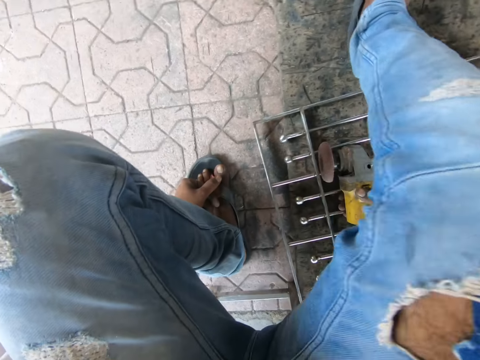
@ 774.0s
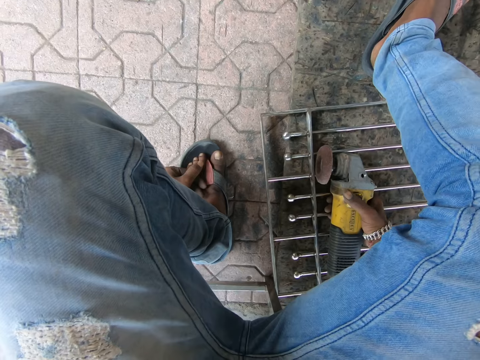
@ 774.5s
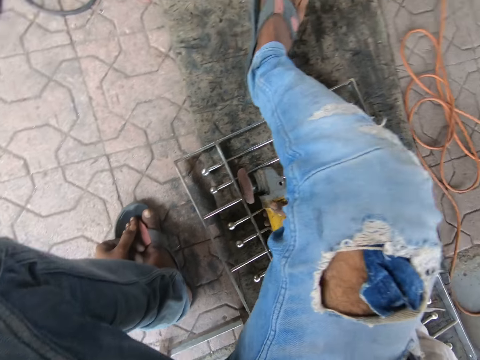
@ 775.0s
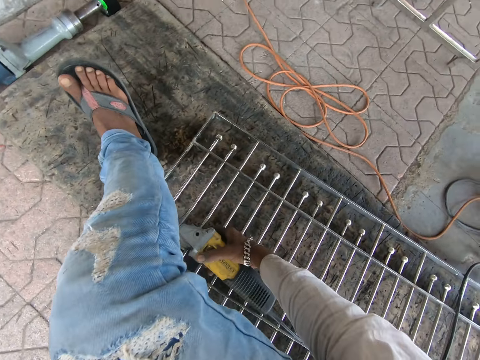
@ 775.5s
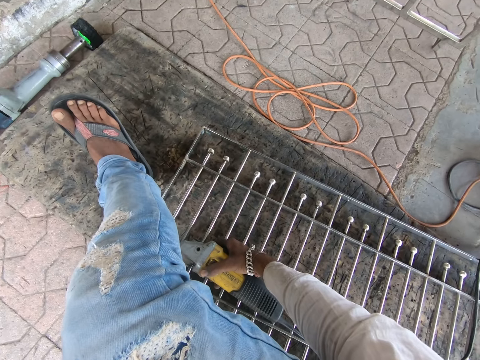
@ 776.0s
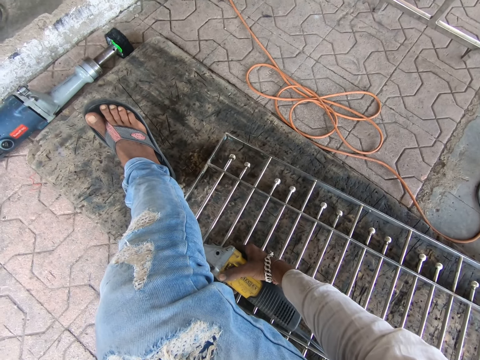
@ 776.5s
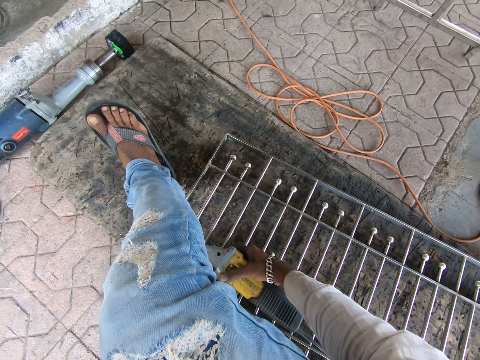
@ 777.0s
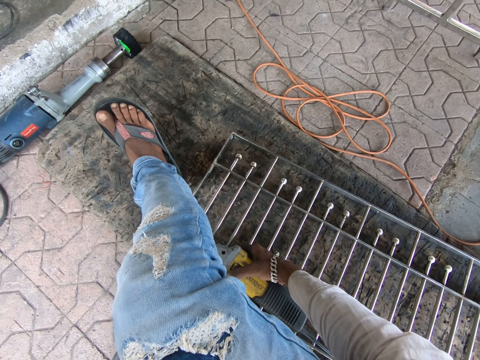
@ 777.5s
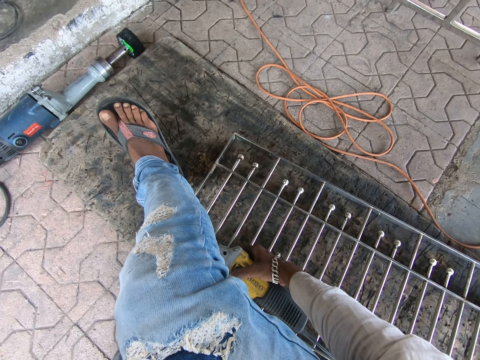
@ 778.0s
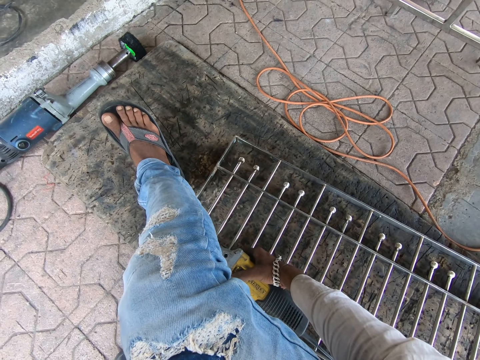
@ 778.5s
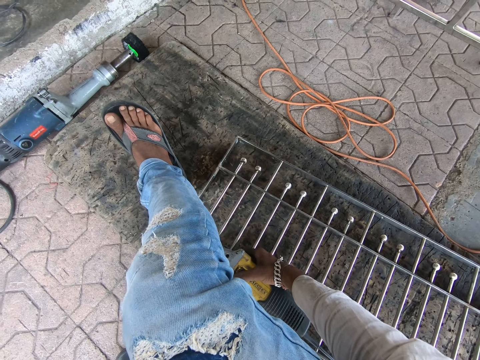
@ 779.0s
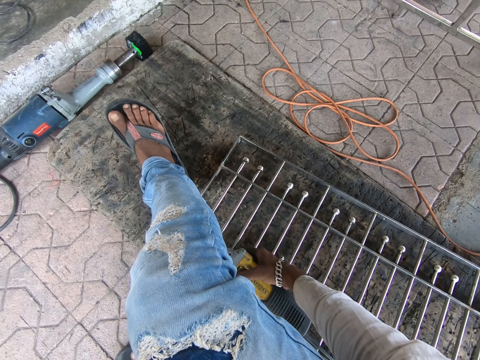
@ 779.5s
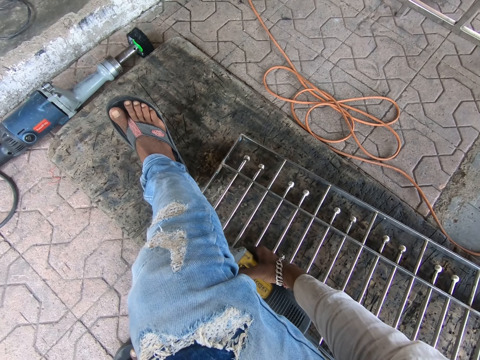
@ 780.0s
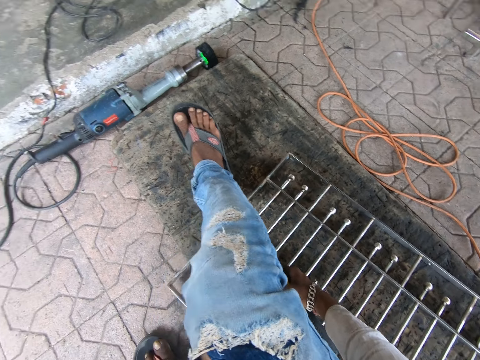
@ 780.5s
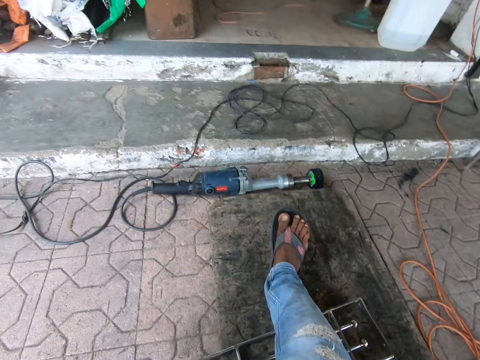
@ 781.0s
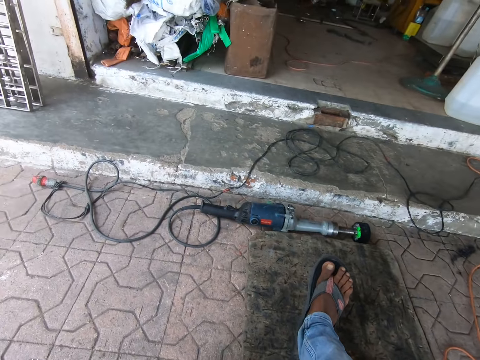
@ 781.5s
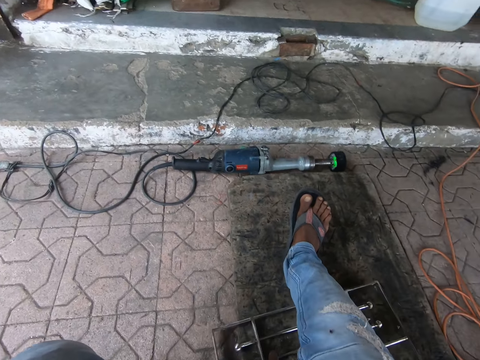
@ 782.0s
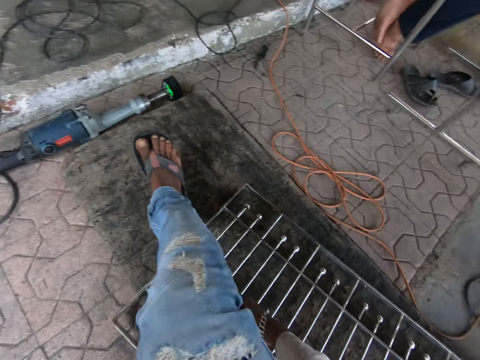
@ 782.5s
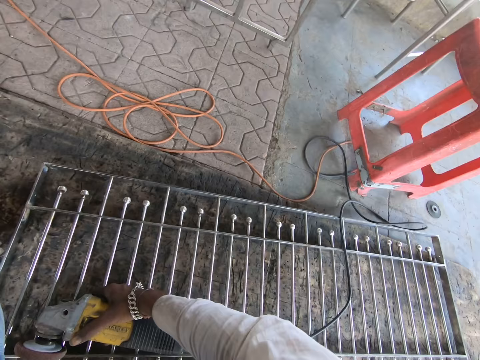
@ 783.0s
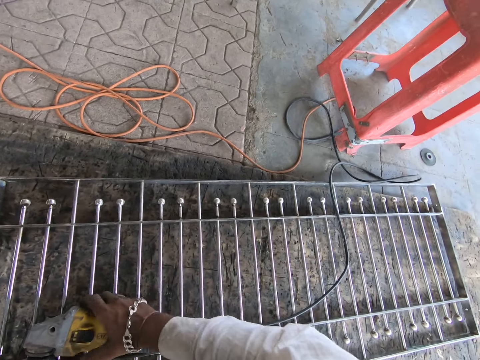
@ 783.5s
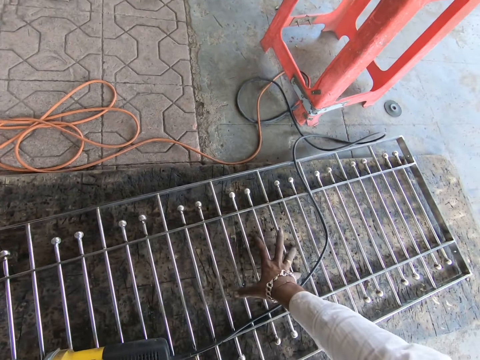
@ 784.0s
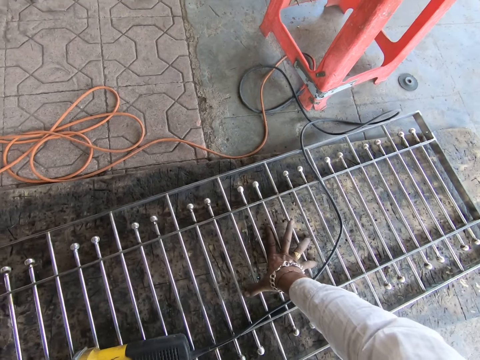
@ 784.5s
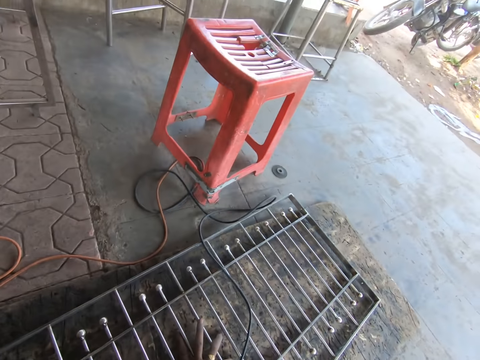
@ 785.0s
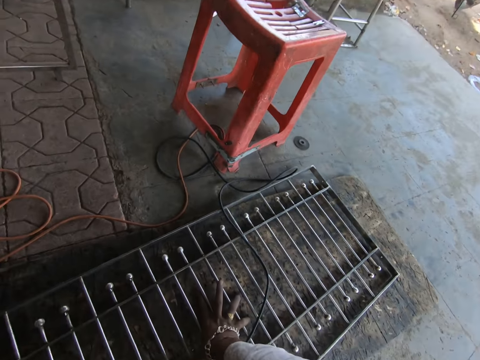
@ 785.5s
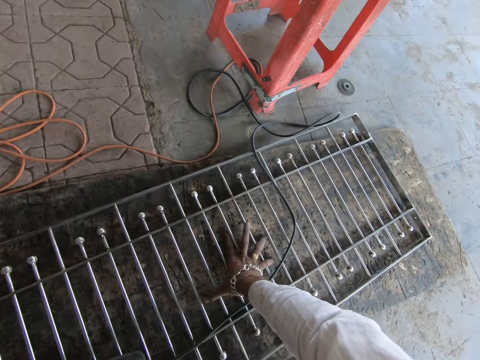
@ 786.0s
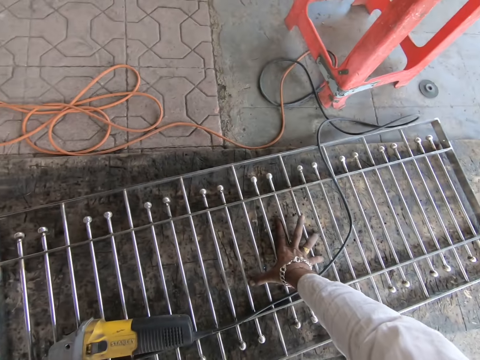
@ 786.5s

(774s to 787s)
The camera wearer puts his right hand on the railing.

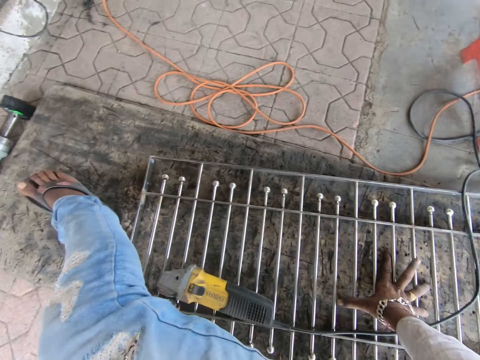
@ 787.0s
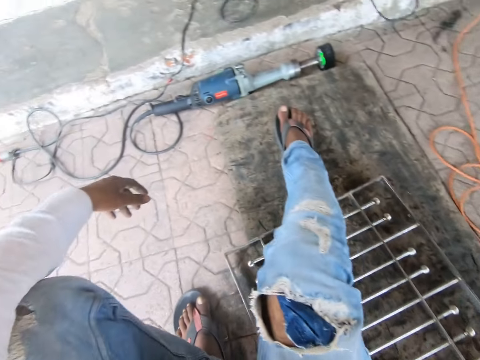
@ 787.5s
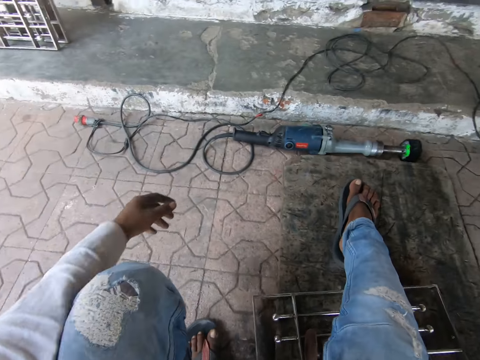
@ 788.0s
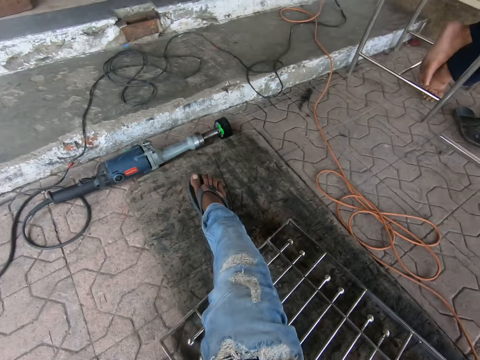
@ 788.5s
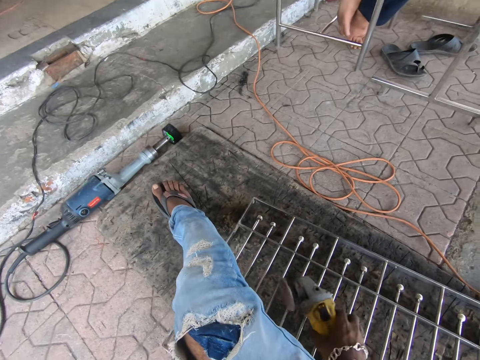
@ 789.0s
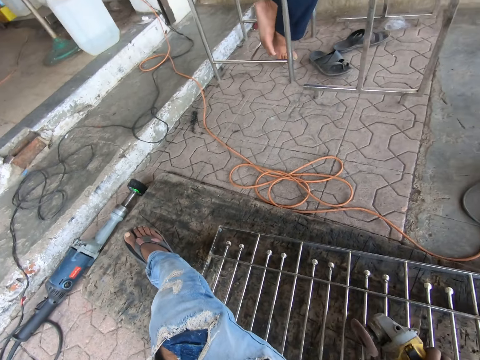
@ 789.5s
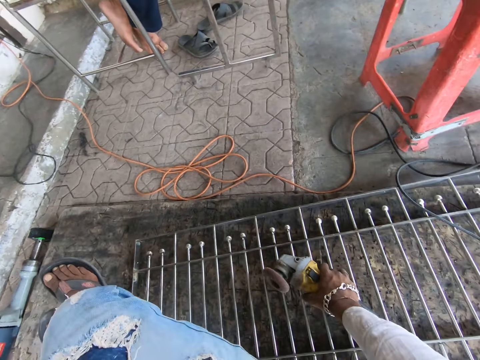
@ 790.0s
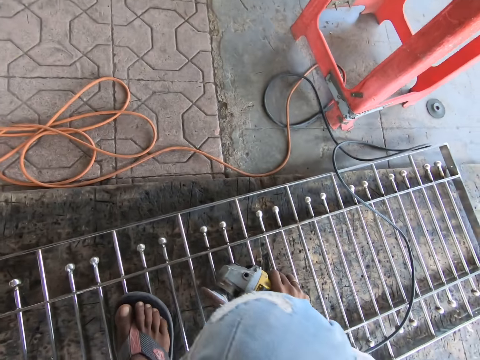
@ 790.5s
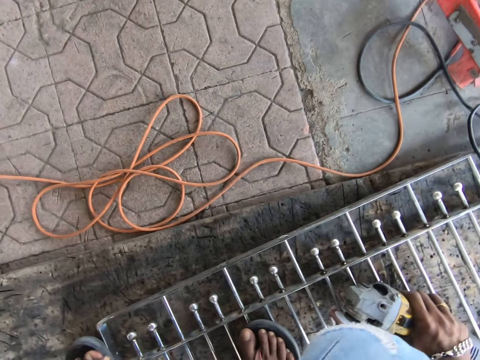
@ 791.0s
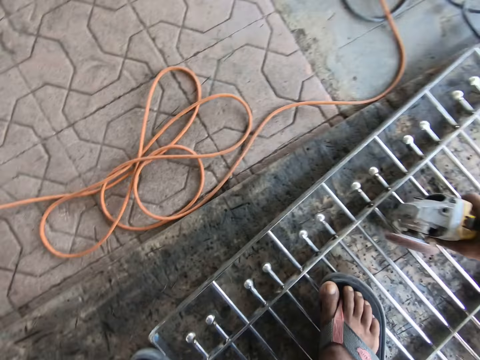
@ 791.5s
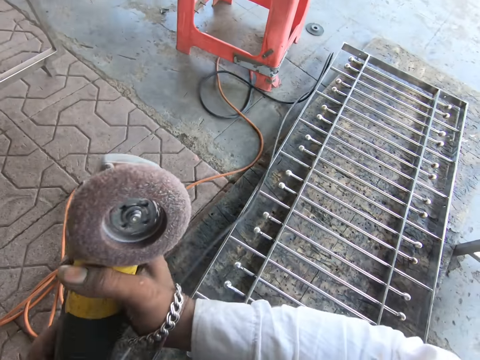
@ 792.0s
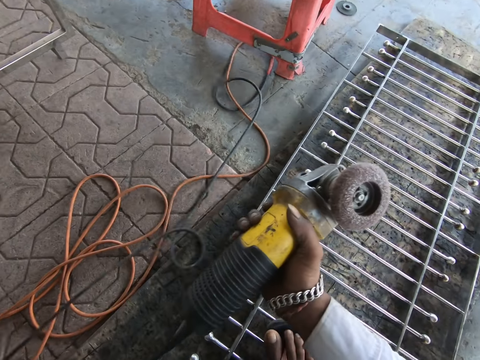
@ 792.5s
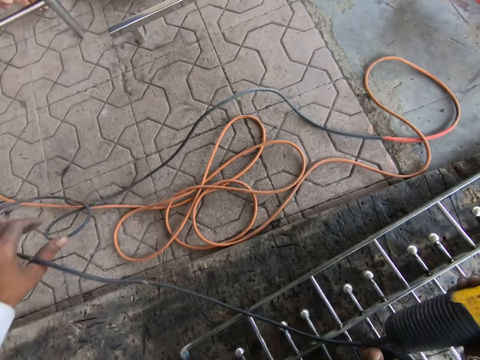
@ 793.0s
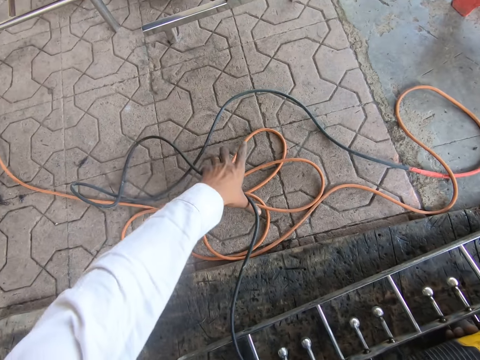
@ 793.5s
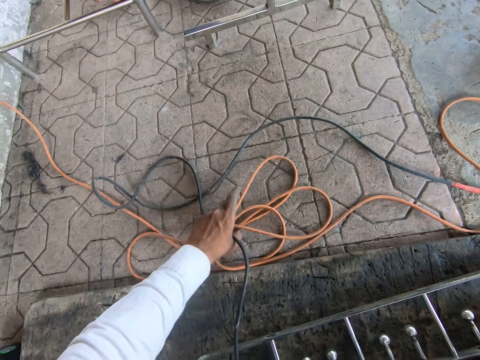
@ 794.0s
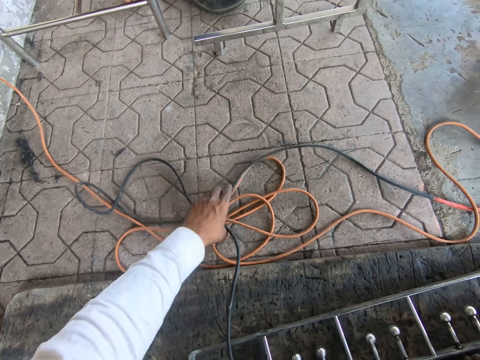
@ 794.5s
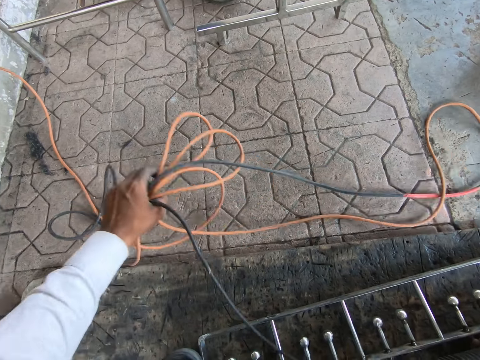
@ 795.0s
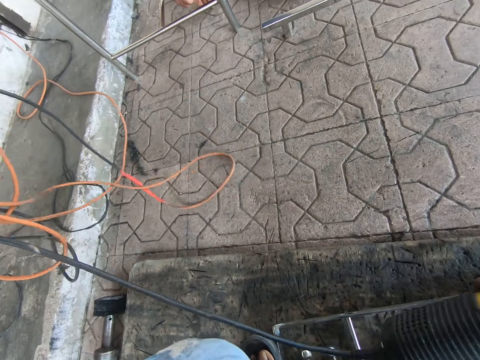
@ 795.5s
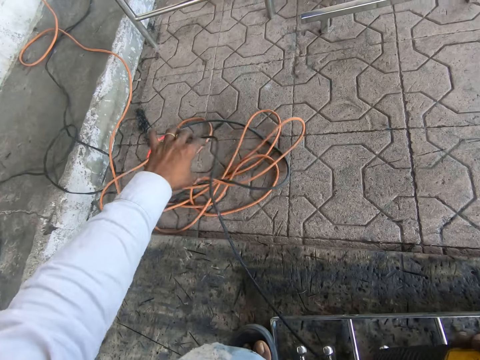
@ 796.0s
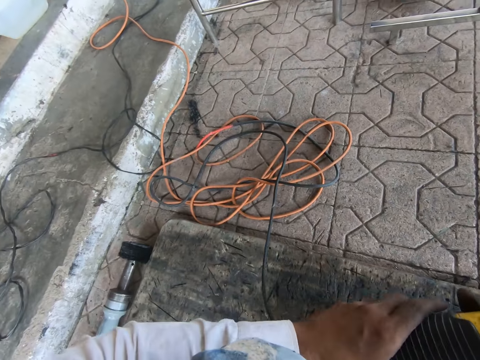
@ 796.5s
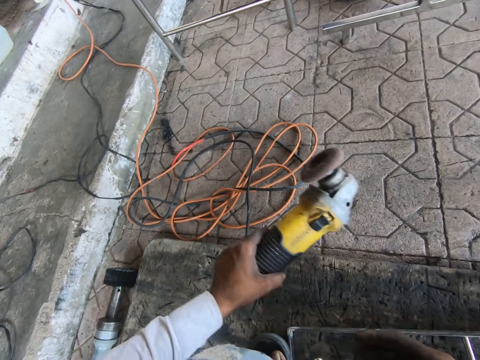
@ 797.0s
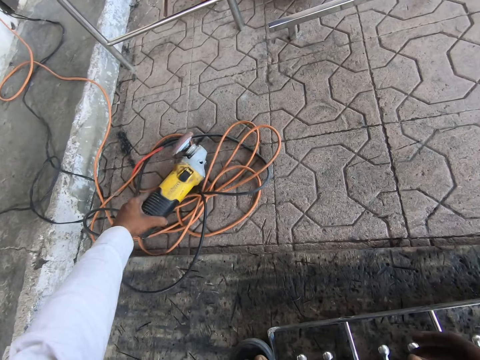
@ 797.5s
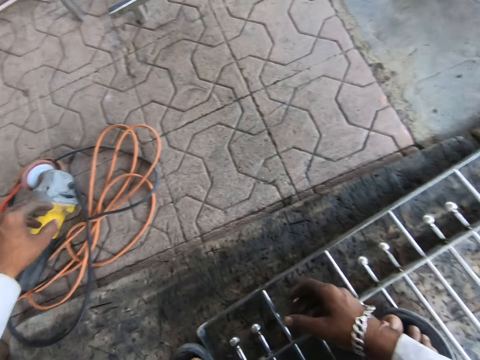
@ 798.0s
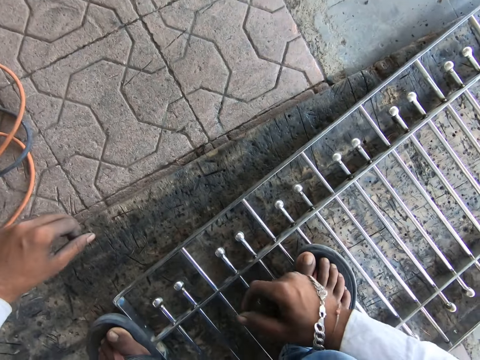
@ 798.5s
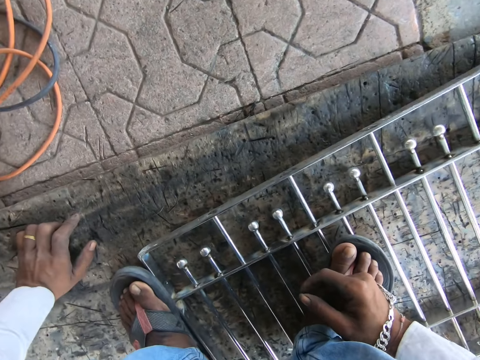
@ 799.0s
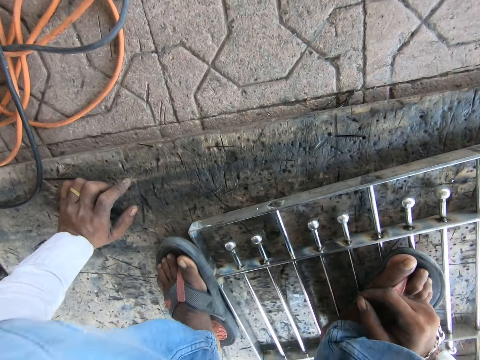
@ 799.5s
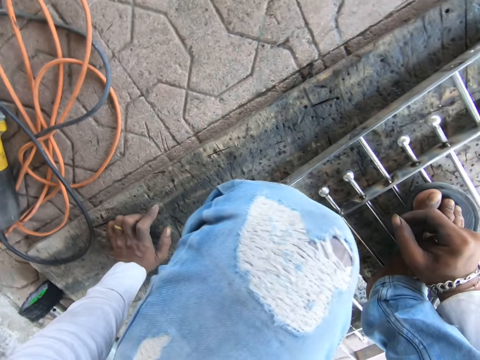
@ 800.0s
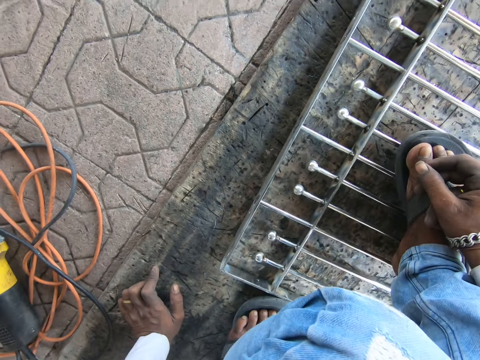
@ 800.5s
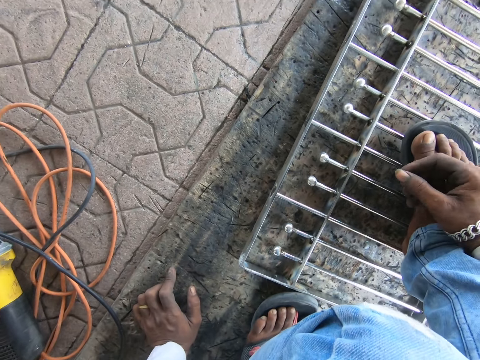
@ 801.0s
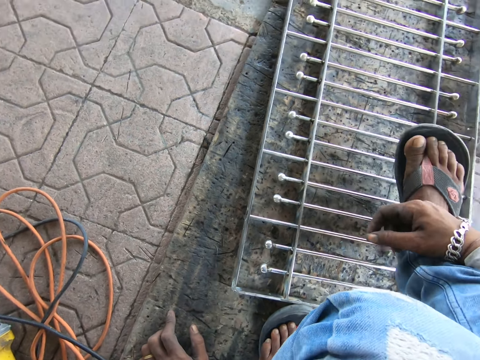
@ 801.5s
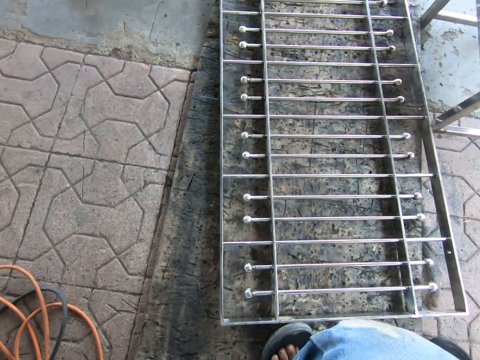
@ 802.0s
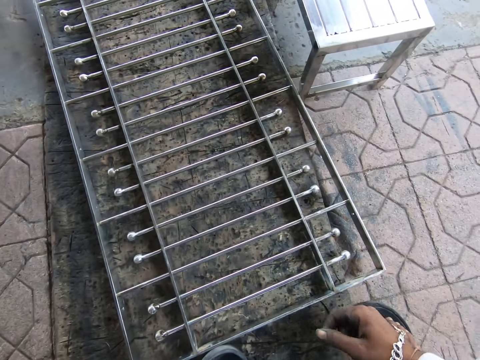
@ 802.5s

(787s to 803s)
The camera wearer moves the filing machine on the railing with his right hand. He picks up the filing machine from the railing with his right hand. He pulls the cord of the filing machine with his left hand. He picks up cords from the floor with his left hand. He moves the wire cable of the welding machine. He drops the cord on the floor with his left hand. He passes the filing machine to his left hand from his right hand. He drops the filing machine on the floor with his left hand. He puts his left hand on the floor. He moves his right leg from the railing.
